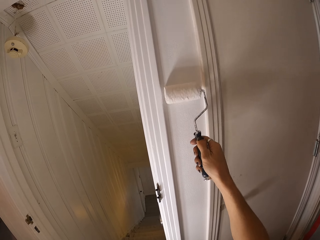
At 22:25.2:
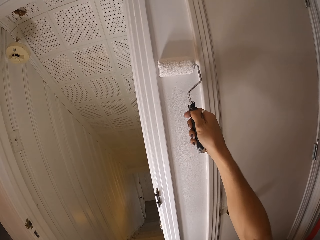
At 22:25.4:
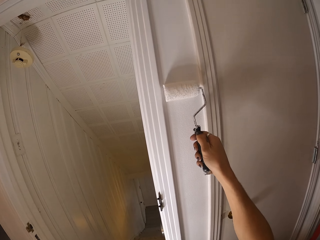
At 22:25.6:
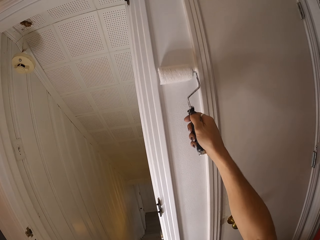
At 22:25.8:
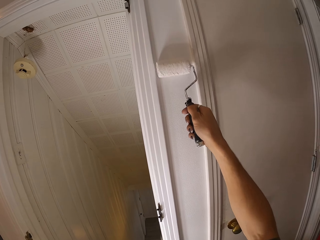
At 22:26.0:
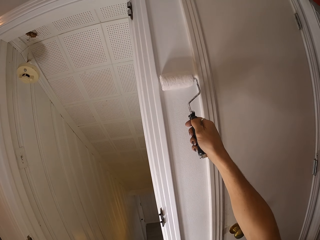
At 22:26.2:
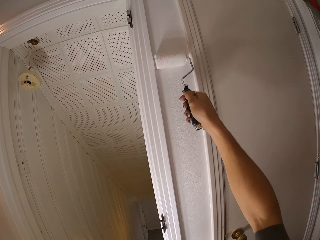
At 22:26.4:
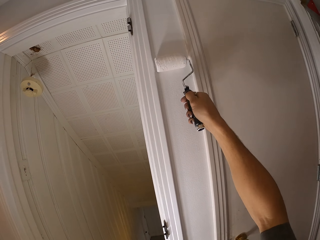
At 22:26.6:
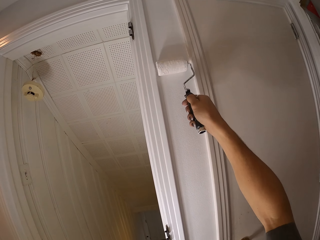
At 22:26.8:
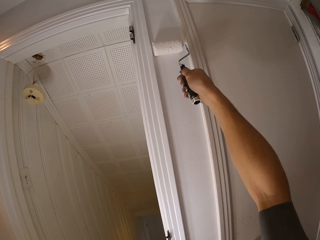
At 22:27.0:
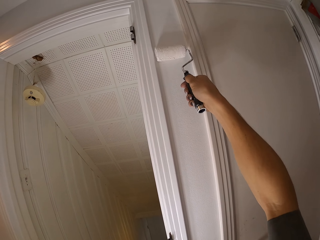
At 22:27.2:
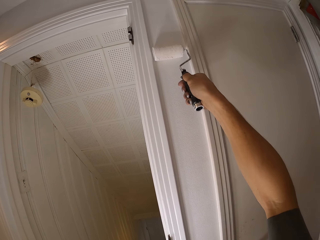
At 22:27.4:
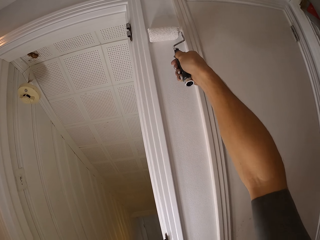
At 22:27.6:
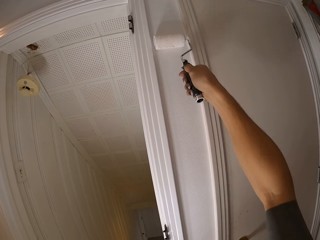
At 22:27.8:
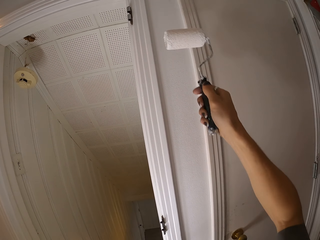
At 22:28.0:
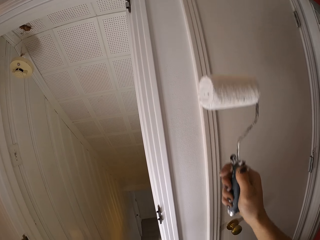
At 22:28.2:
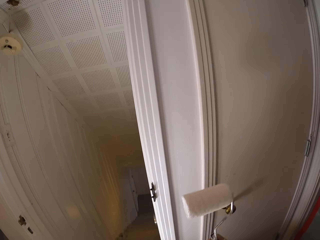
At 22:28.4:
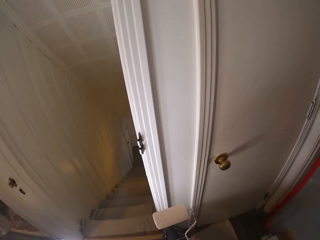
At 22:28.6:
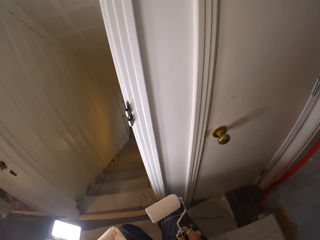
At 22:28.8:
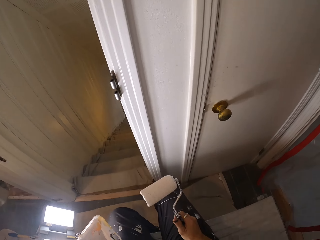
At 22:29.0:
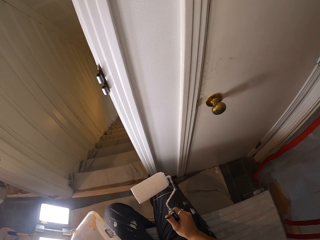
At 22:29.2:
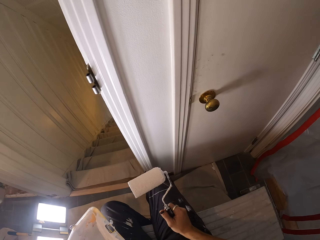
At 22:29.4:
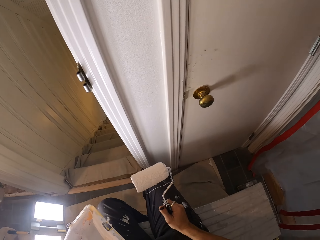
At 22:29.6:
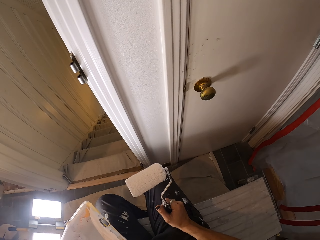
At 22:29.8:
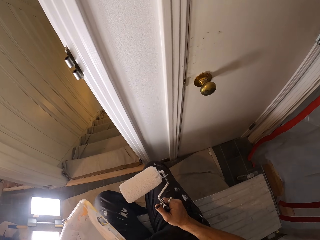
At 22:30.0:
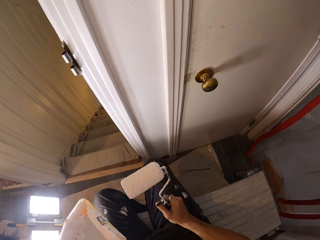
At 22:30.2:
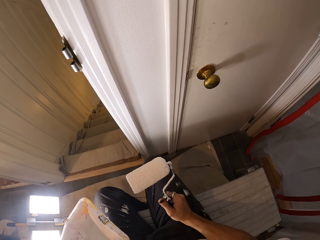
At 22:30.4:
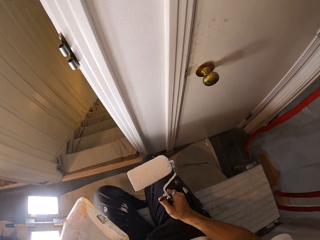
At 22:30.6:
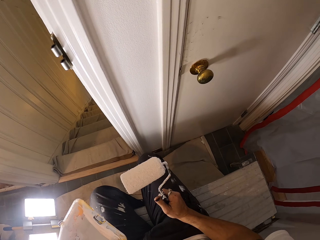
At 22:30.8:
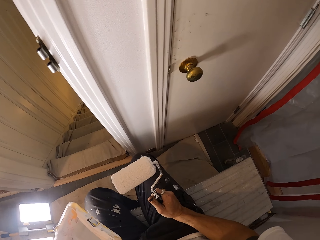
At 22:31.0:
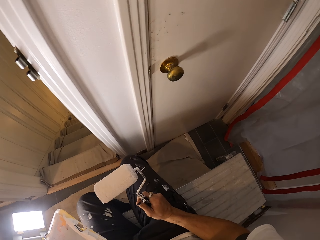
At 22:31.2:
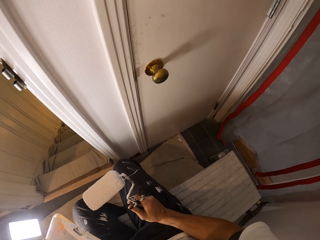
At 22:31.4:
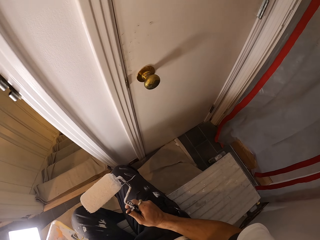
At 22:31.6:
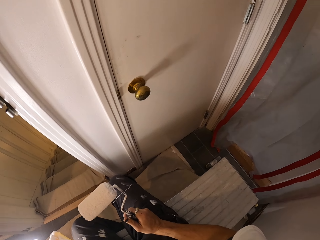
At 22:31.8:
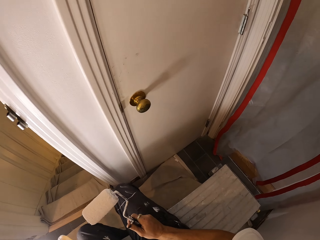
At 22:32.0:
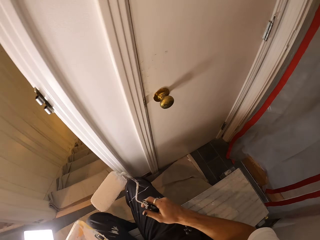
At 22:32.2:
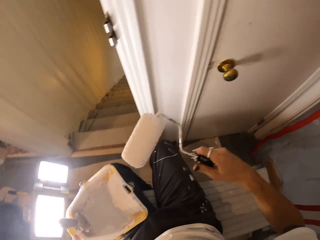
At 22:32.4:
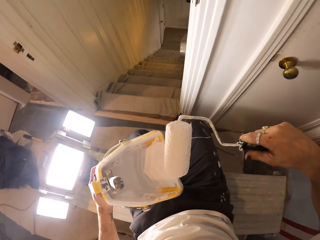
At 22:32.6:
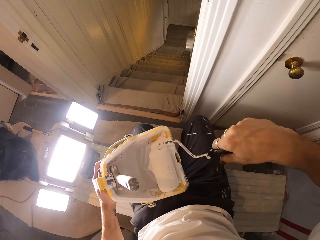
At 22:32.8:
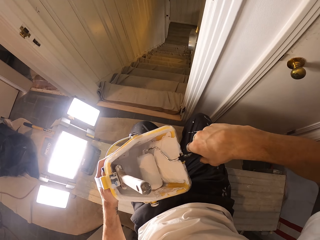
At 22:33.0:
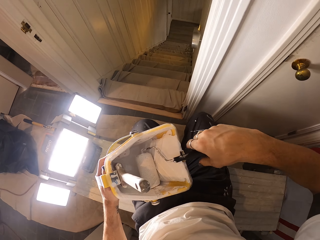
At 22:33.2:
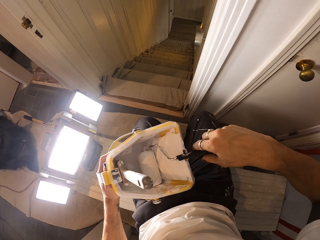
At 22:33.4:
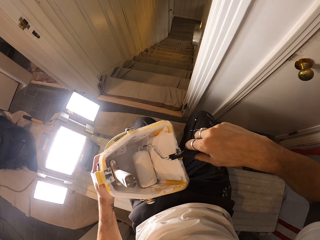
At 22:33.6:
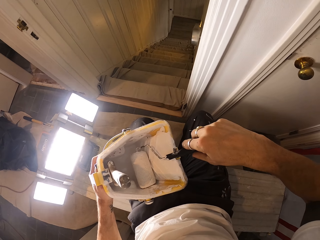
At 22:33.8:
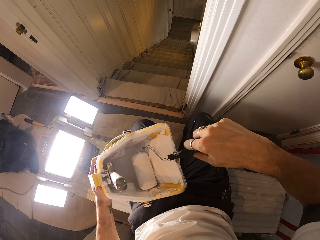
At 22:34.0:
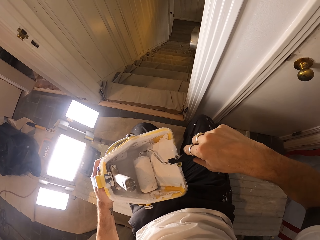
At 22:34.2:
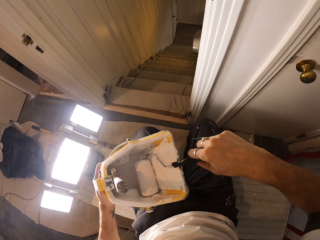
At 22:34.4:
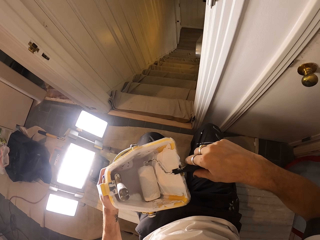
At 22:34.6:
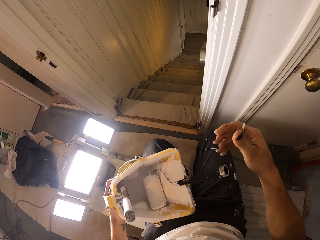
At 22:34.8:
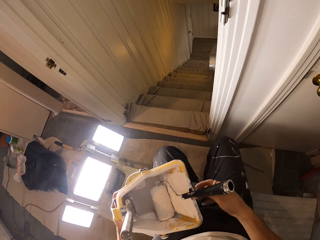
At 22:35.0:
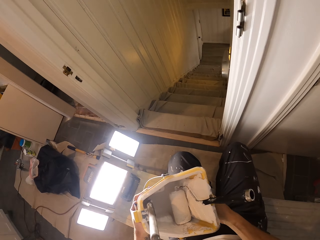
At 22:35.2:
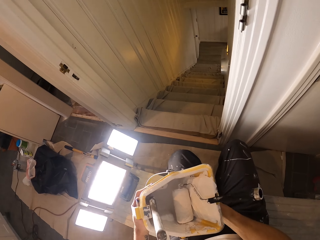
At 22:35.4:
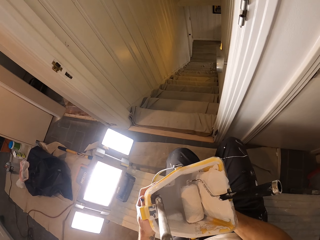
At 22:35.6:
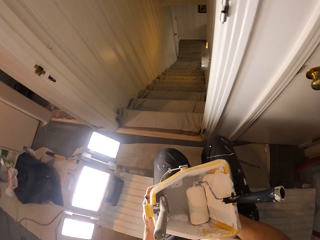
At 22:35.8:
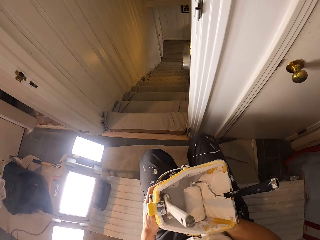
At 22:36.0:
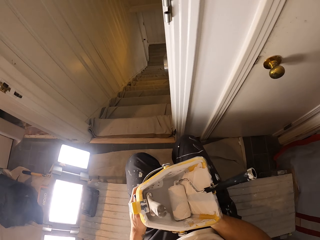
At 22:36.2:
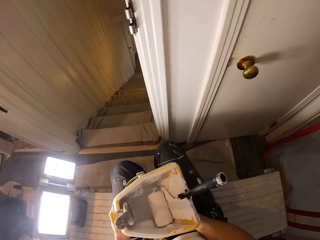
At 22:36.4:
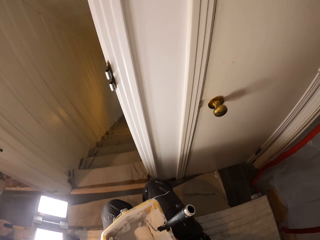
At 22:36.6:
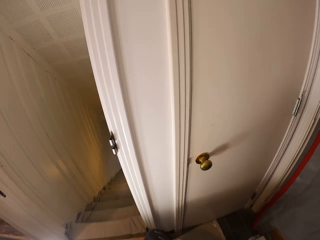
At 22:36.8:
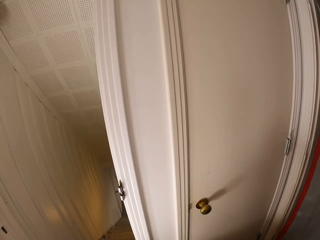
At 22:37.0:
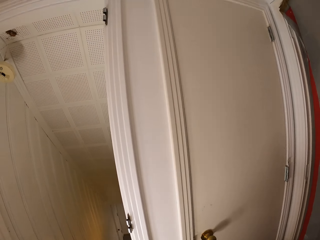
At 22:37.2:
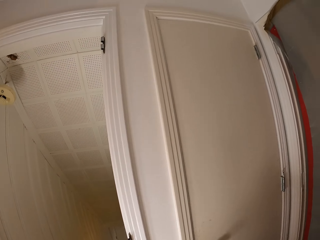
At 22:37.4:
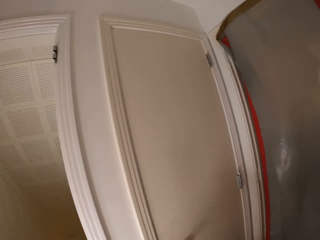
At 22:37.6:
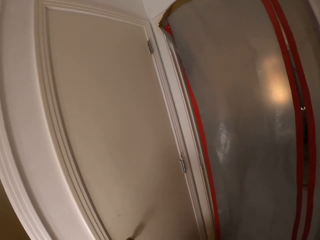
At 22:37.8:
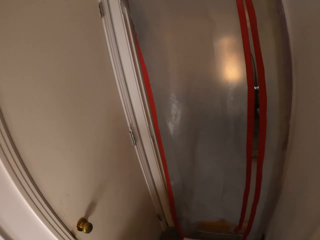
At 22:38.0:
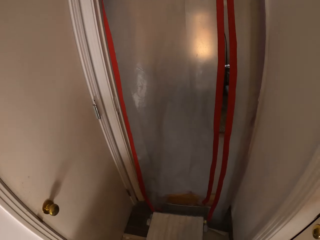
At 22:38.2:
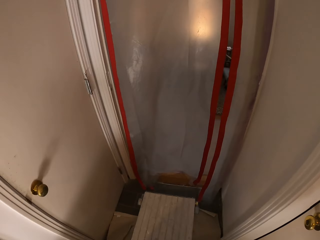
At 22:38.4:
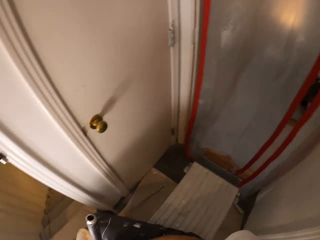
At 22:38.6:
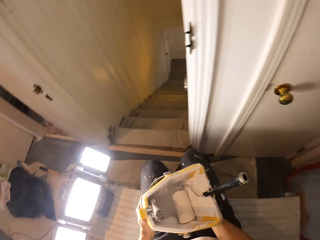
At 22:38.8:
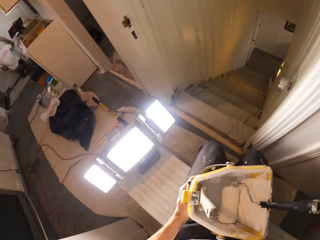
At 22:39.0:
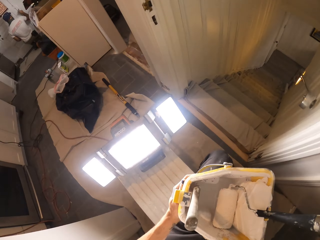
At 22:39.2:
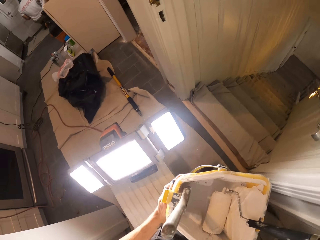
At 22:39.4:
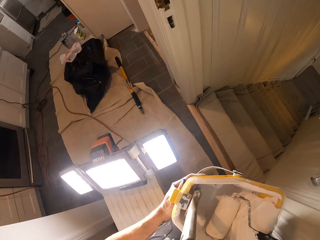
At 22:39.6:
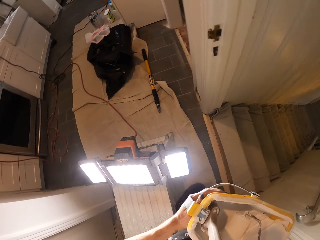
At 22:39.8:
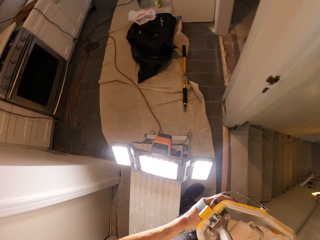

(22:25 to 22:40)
The camera wearer puts the paint brush in the paint bucket. They dip the brush in the paint. They look around.

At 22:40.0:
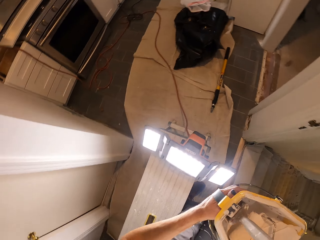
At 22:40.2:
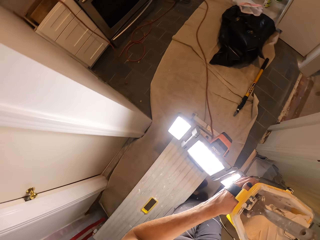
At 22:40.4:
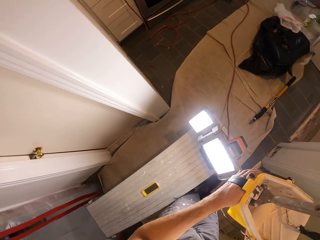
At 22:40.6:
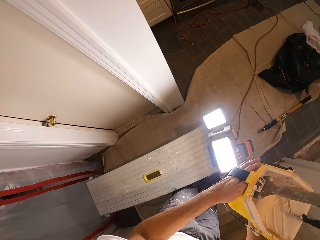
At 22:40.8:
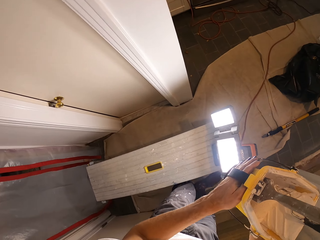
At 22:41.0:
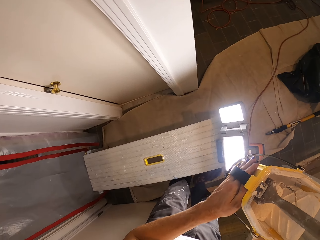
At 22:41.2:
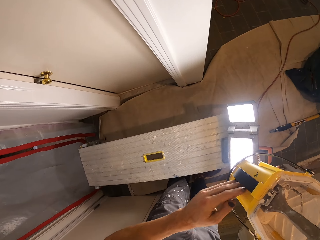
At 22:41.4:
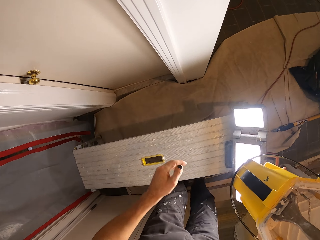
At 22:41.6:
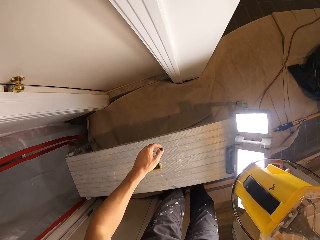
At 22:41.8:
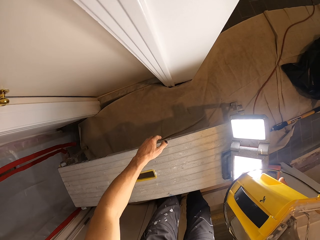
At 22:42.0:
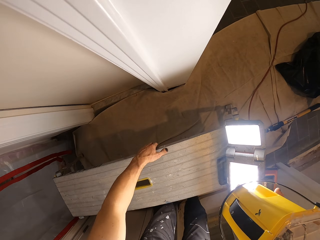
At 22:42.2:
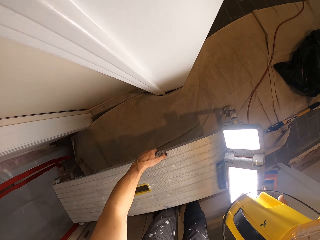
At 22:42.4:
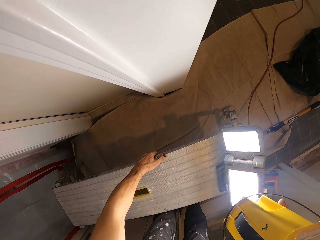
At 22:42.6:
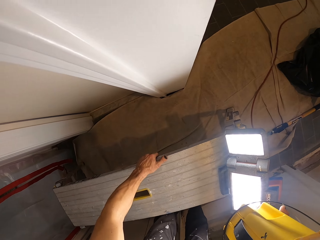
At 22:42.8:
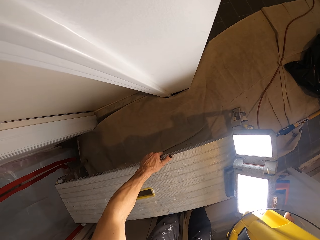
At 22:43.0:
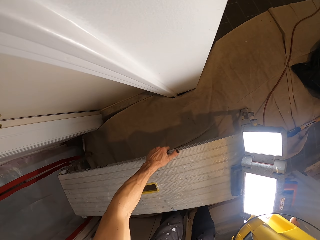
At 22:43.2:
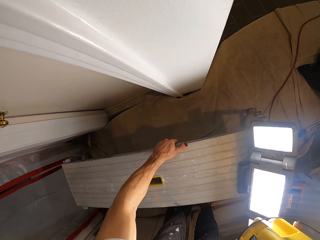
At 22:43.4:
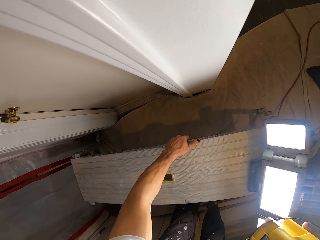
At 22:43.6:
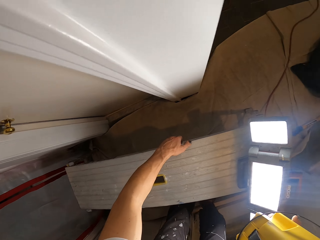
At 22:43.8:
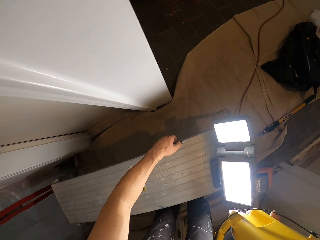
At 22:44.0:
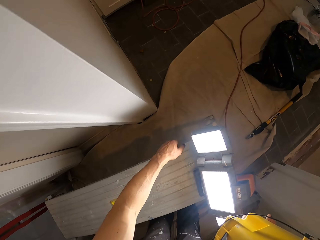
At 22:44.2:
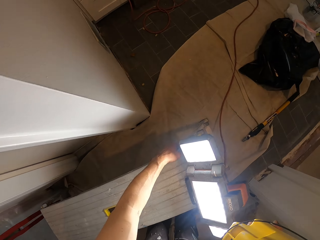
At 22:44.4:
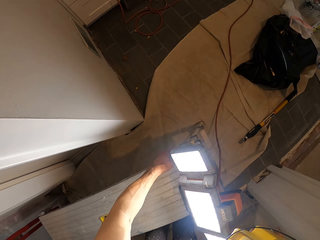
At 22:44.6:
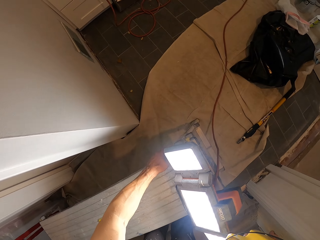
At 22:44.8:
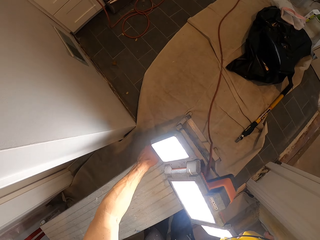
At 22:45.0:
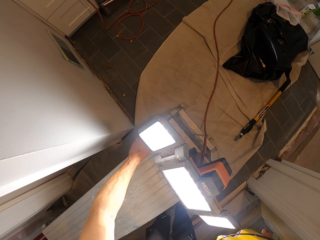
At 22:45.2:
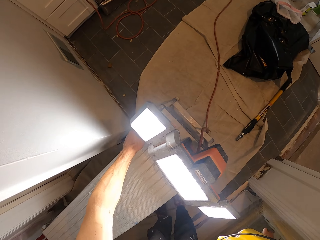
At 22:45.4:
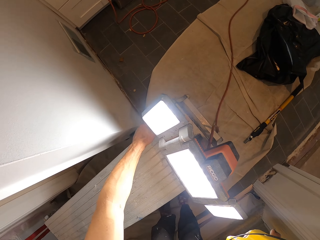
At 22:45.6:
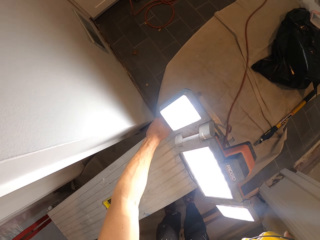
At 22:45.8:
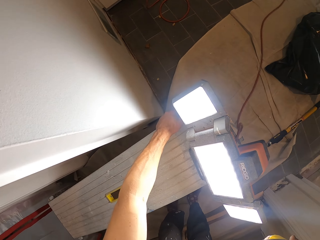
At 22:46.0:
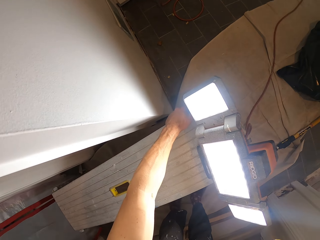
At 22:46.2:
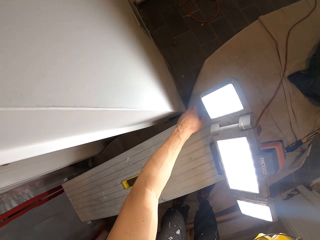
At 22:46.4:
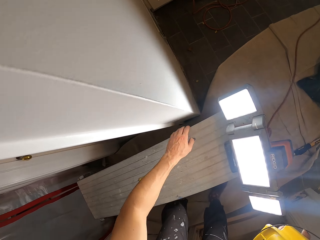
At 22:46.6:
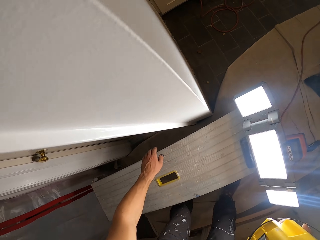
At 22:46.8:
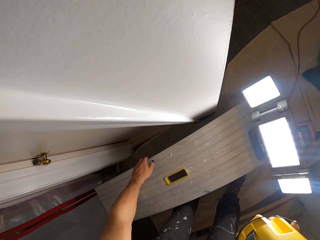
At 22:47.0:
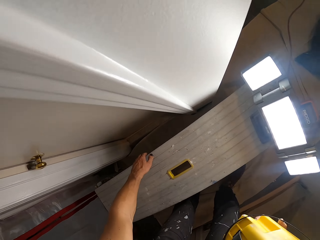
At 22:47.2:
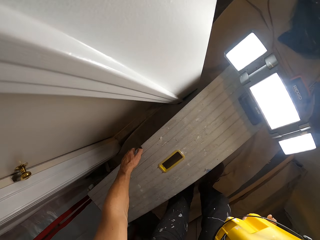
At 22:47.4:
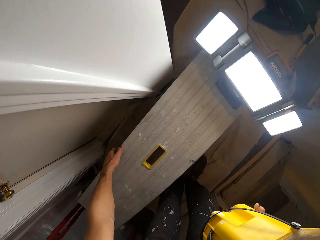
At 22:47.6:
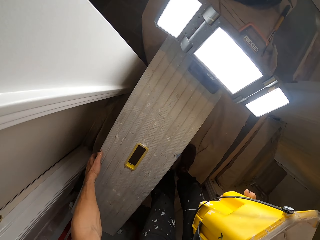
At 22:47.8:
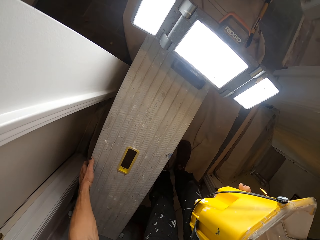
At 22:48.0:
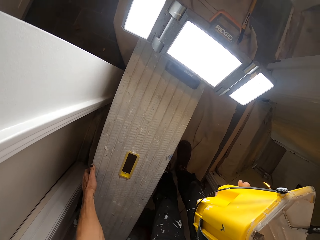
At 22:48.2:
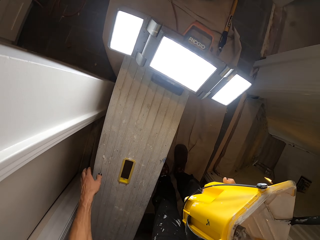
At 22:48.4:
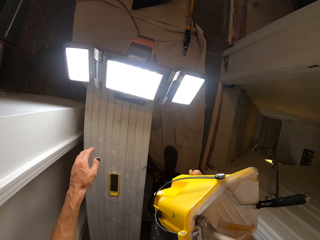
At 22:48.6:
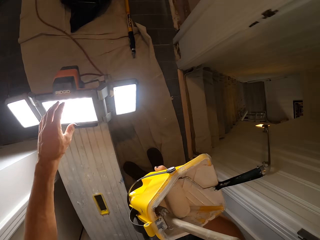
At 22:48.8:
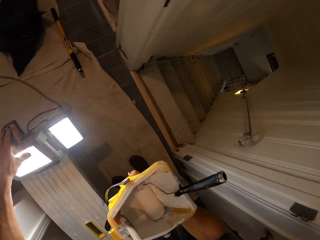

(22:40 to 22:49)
The camera wearer pulls a bench. They move the bench. They move a stool.
